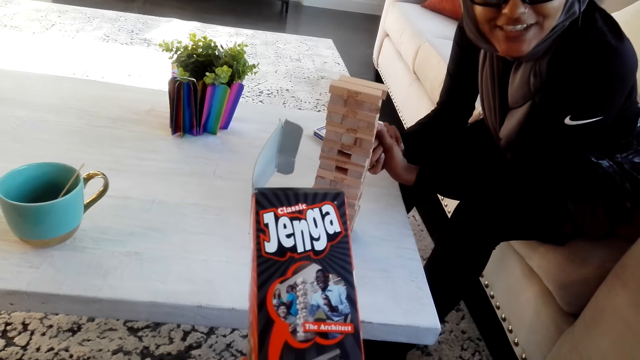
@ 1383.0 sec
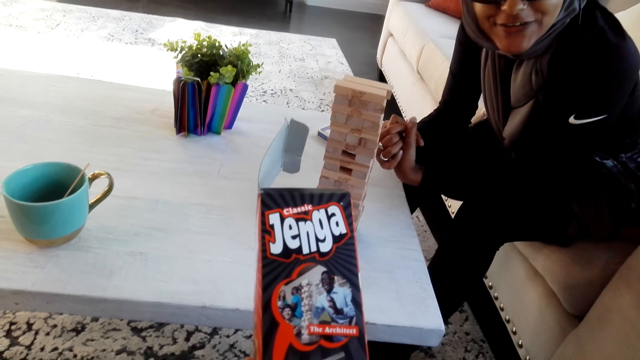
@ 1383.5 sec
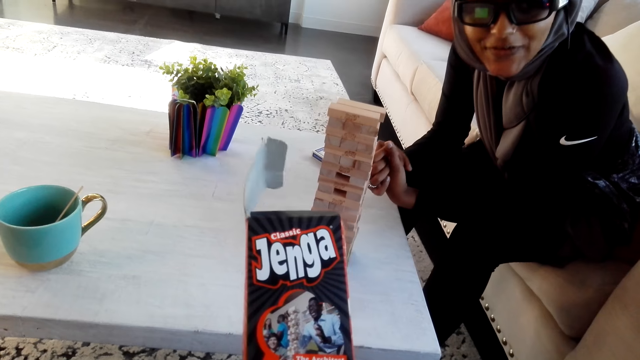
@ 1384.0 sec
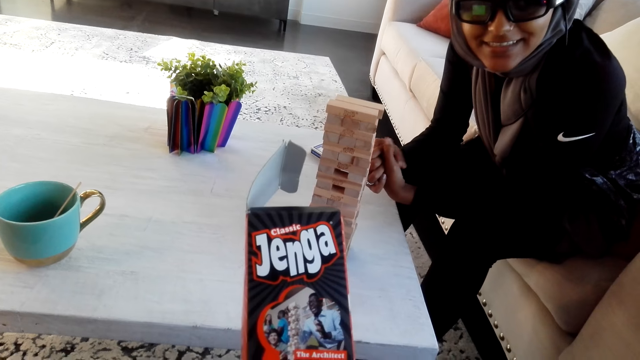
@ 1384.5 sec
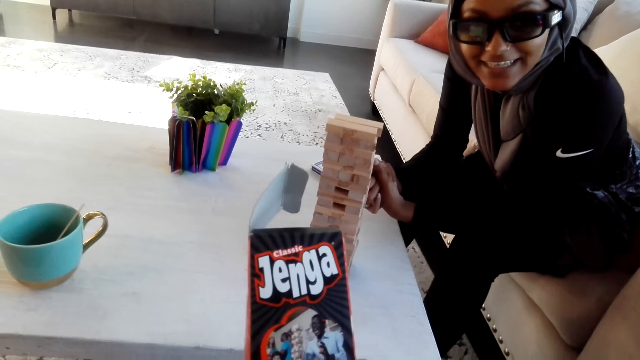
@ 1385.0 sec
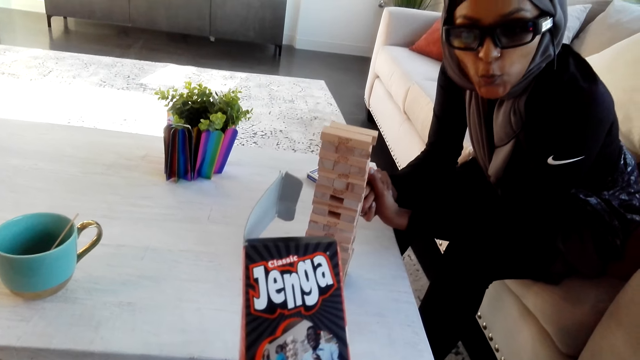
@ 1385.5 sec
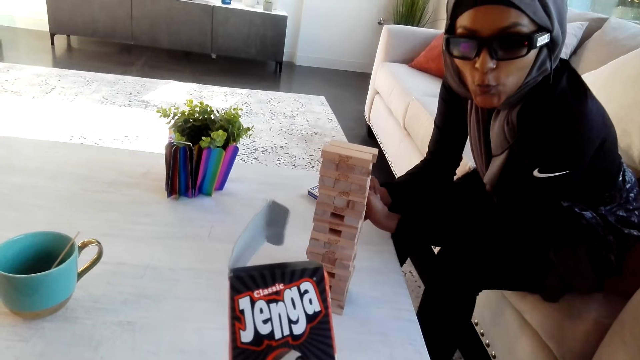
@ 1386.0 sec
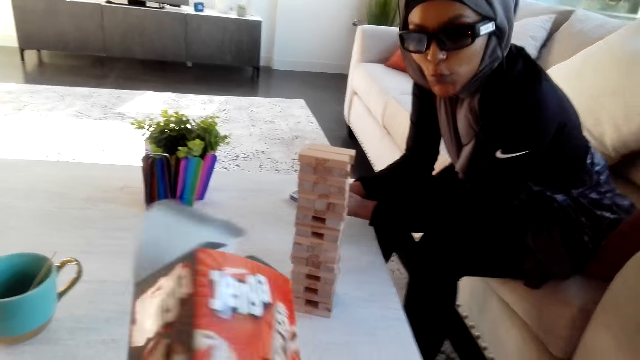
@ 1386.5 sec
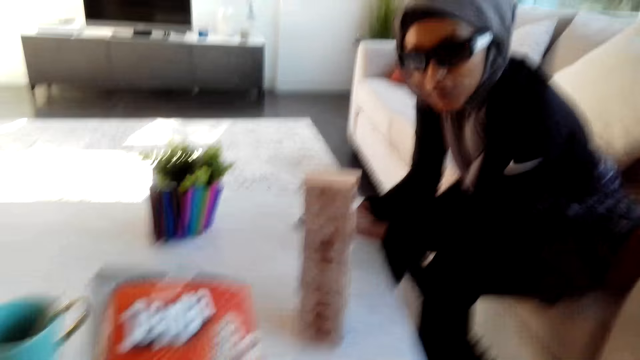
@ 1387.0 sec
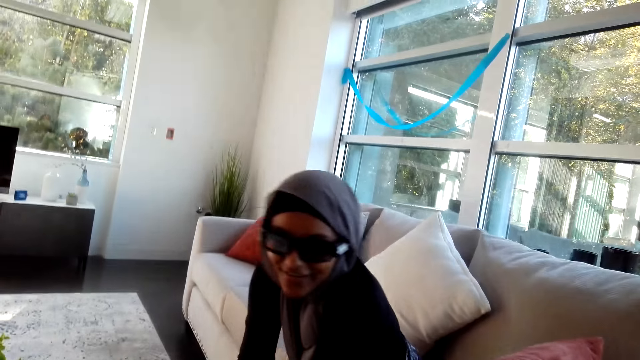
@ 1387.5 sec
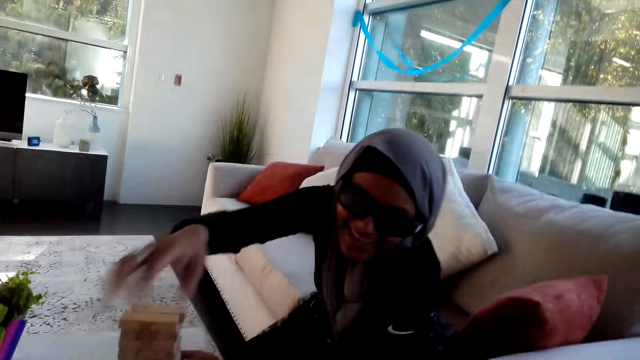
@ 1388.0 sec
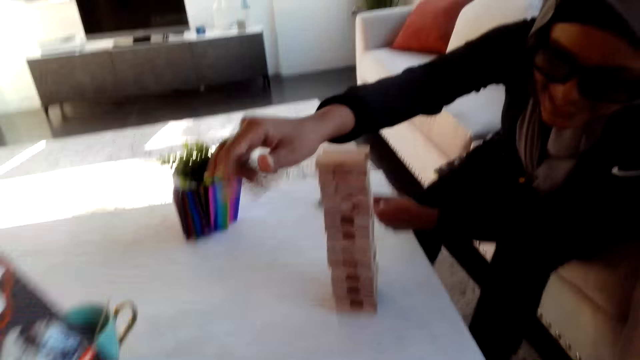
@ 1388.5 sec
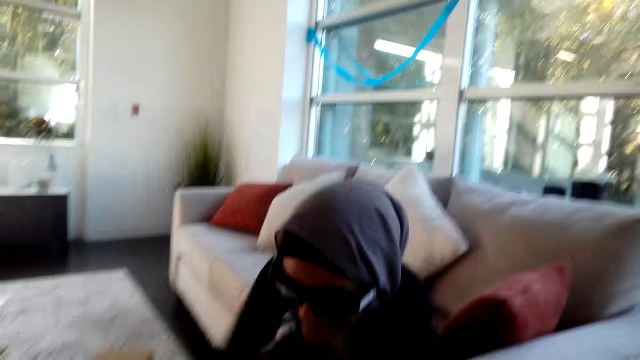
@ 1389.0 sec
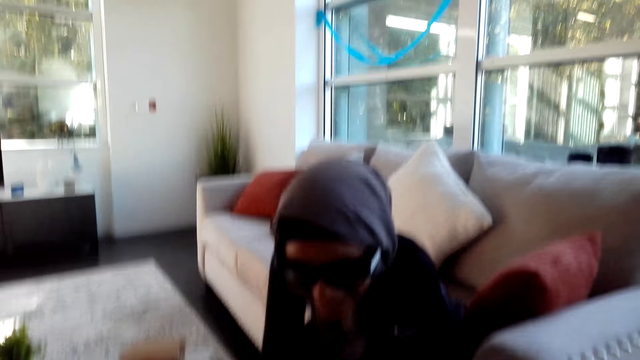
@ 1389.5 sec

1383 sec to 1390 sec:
The camera wearer talks to a woman. The woman moves her hands. The camera wearer holds the Jenga box.

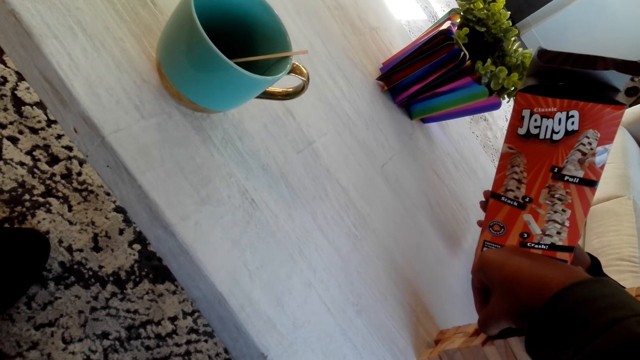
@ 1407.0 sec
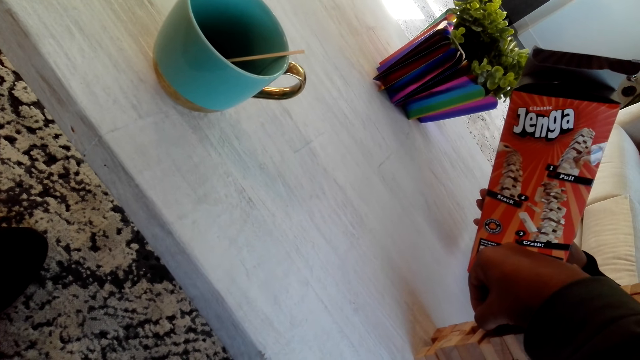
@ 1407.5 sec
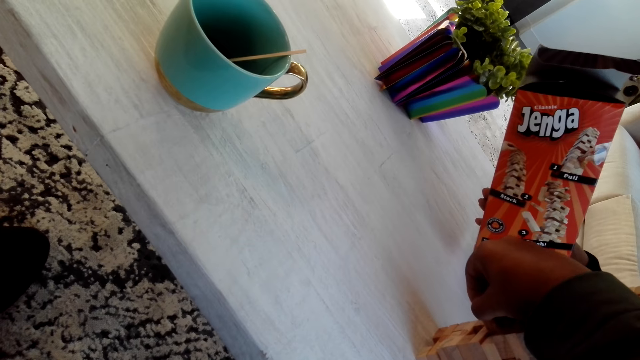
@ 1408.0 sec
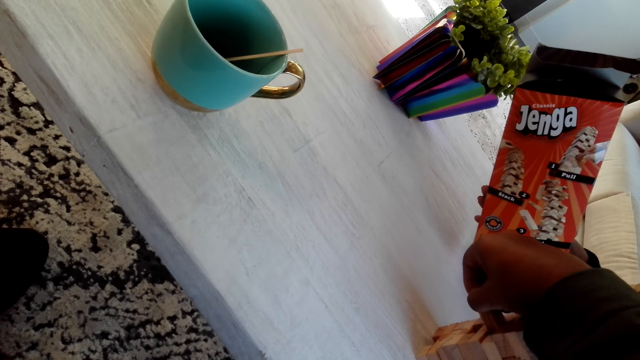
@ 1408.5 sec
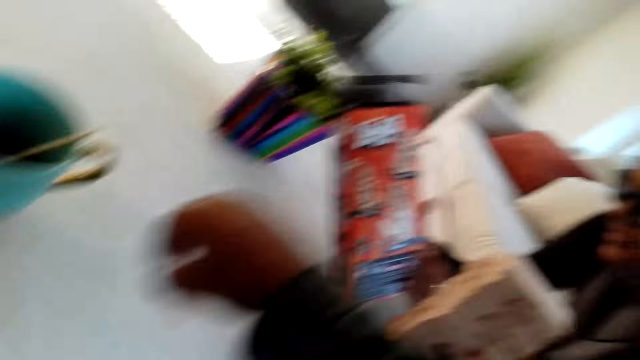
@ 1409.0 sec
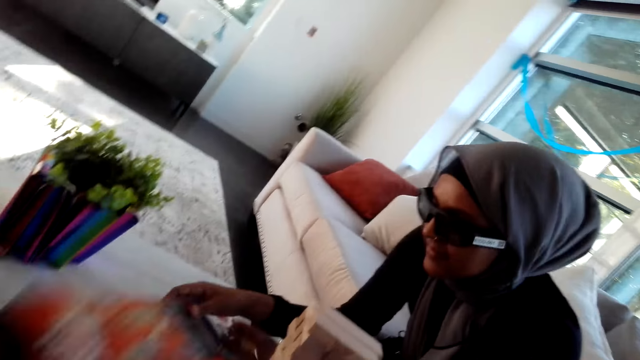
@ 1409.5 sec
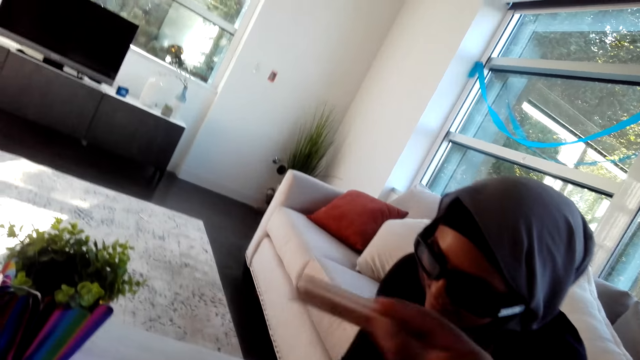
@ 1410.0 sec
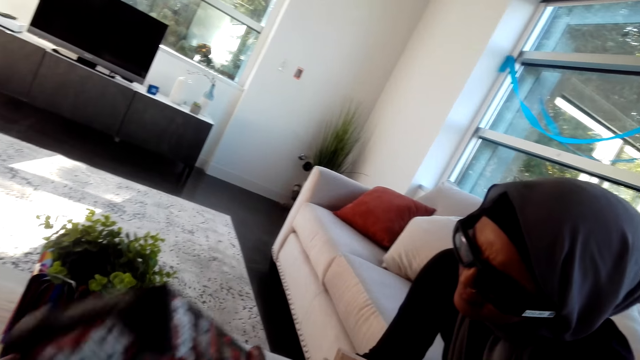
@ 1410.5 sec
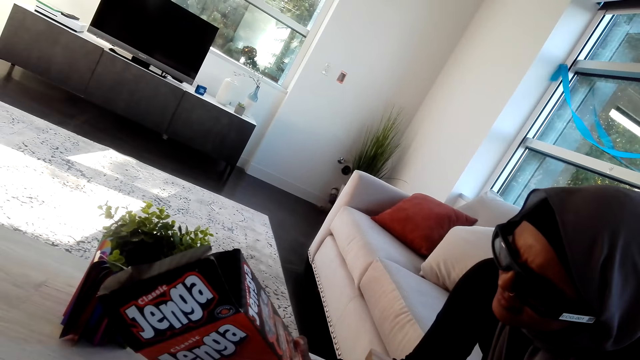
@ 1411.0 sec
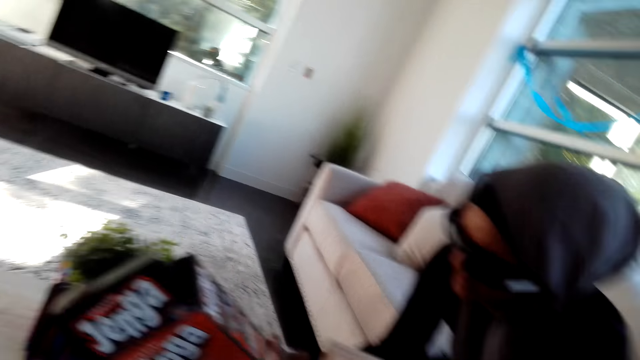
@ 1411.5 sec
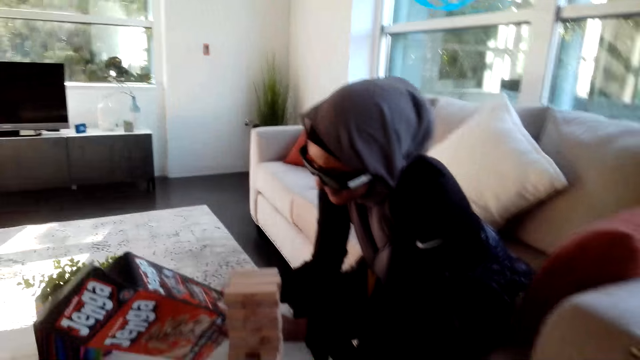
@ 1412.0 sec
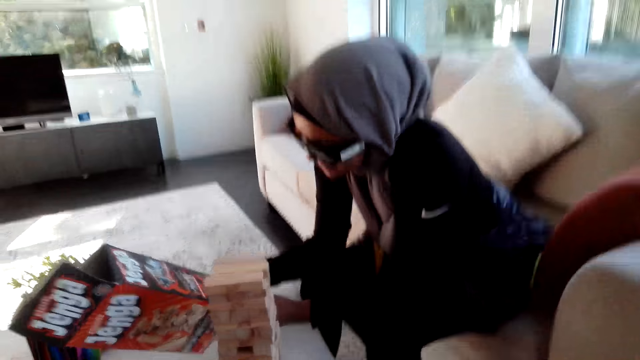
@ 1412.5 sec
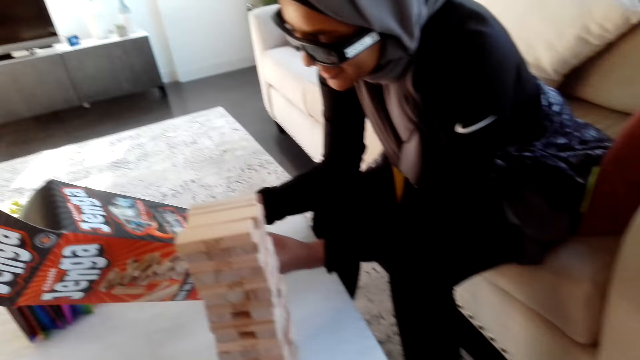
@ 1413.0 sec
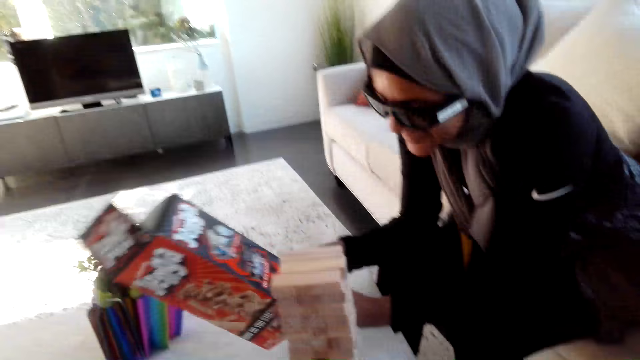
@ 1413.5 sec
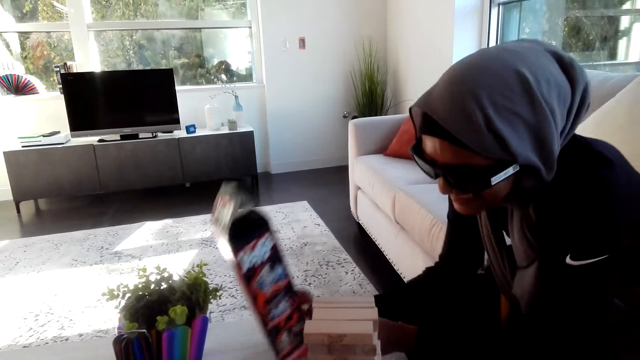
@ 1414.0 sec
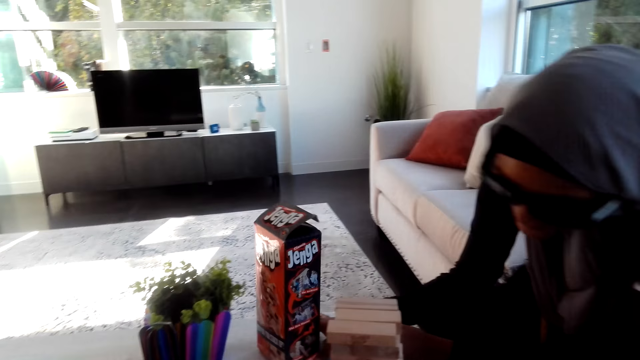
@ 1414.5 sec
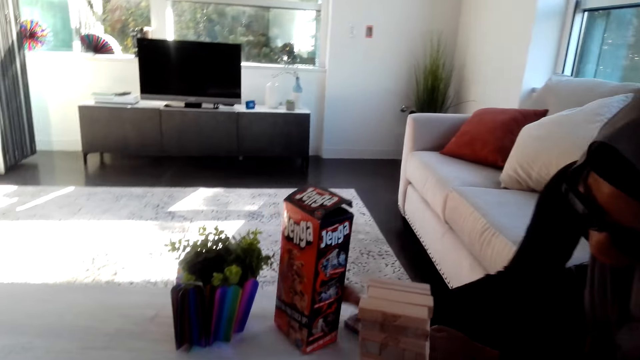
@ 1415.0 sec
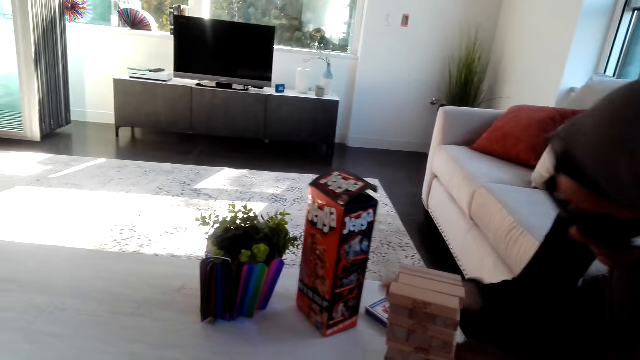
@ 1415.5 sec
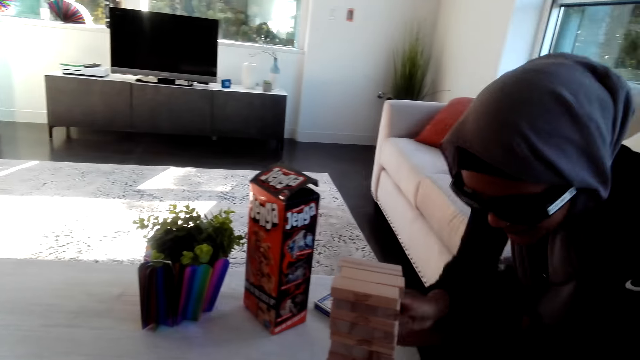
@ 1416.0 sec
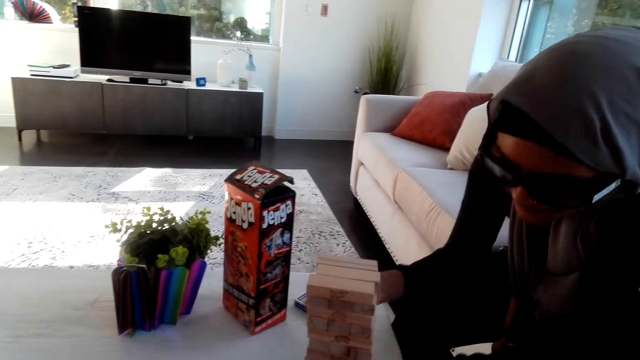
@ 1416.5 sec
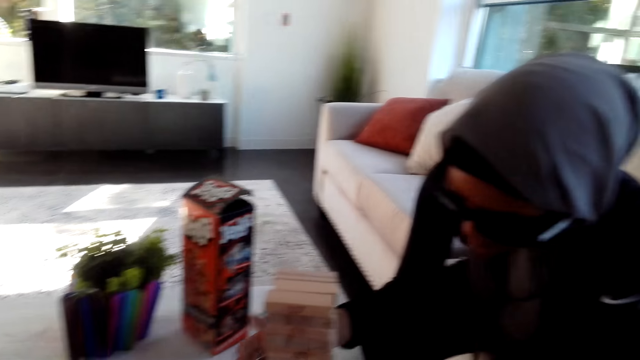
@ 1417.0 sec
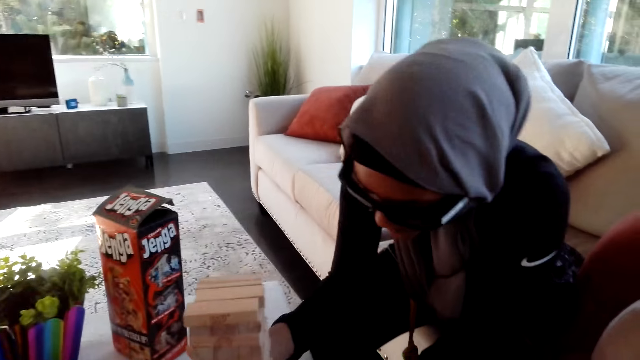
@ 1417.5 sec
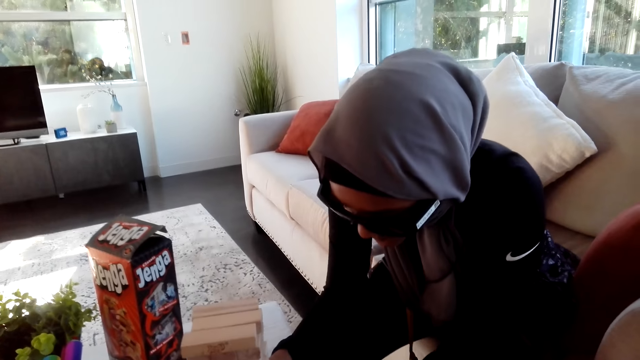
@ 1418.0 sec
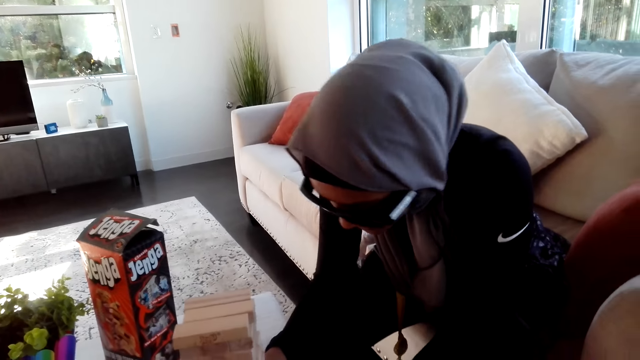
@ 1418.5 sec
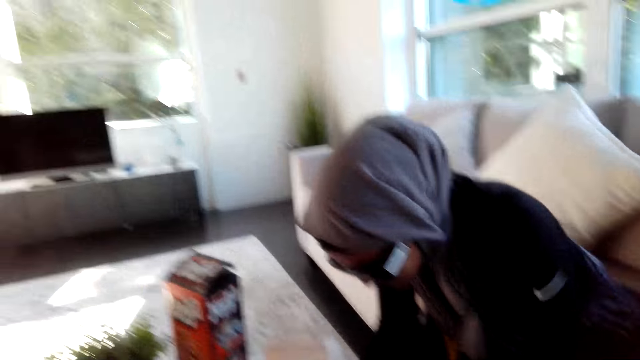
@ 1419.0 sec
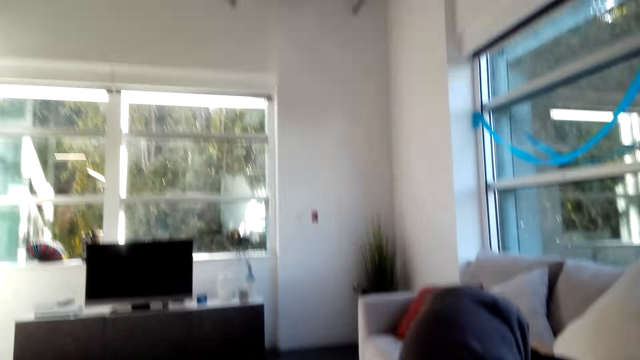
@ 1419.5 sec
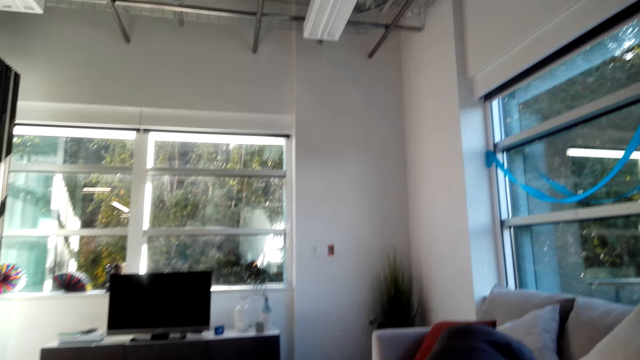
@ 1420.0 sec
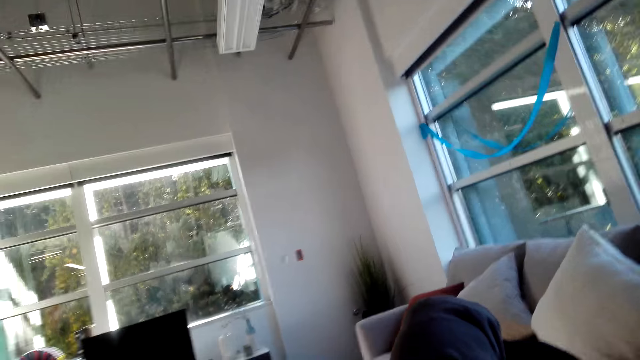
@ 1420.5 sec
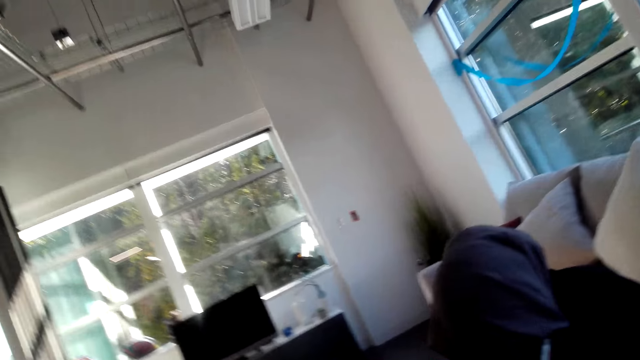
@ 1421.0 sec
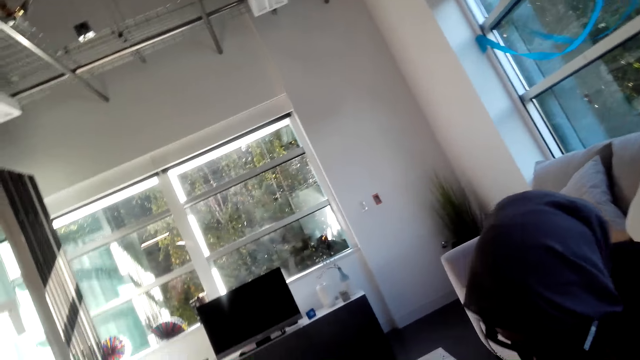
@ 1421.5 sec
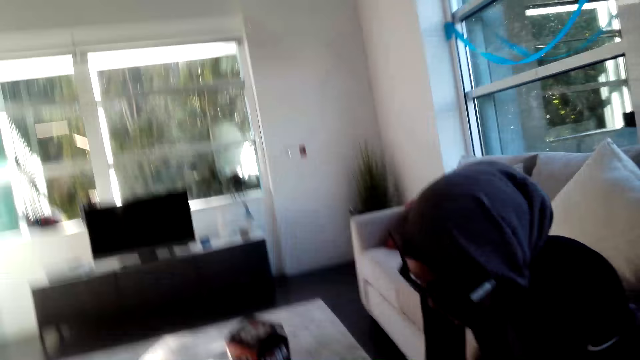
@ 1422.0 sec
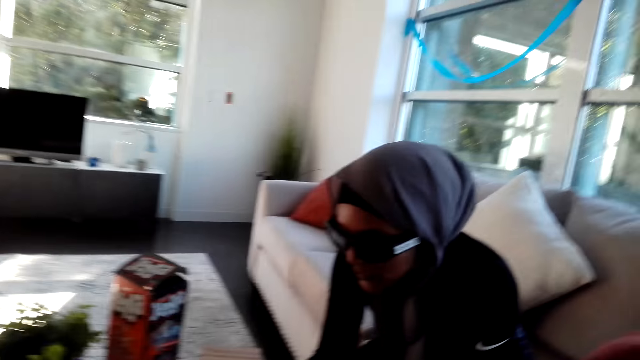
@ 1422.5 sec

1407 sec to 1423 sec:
The camera wearer removes a timber and returns the timber. The woman holds the Jenga box. The woman places the box on the table. The woman moves her hands. The woman talks to the camera wearer. The camera wearer looks around the room.
